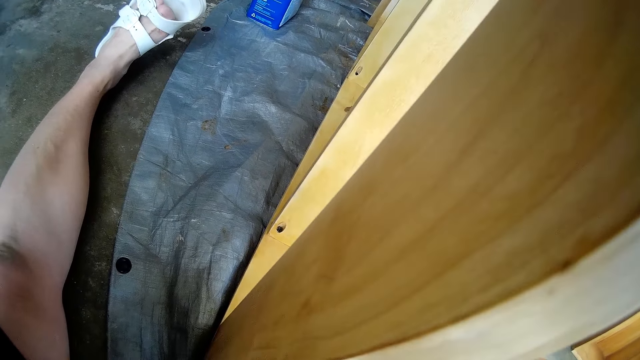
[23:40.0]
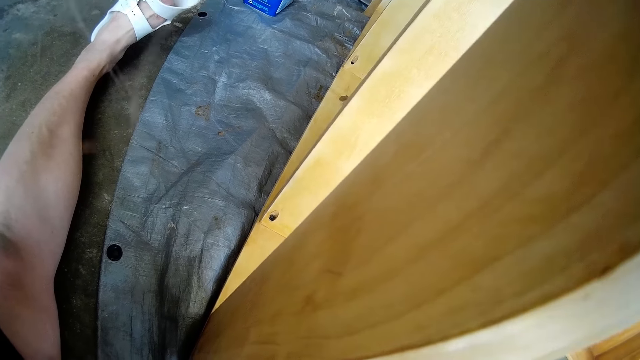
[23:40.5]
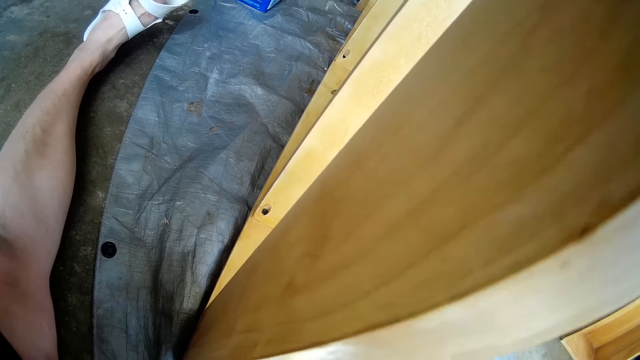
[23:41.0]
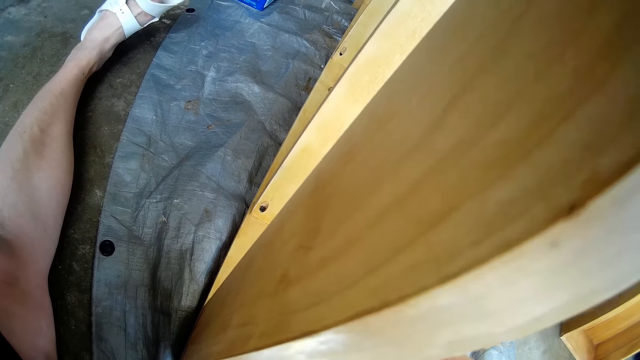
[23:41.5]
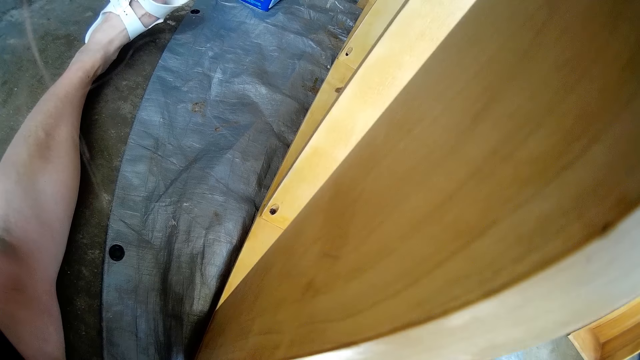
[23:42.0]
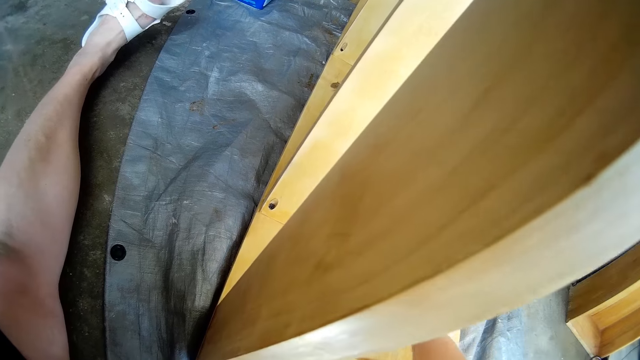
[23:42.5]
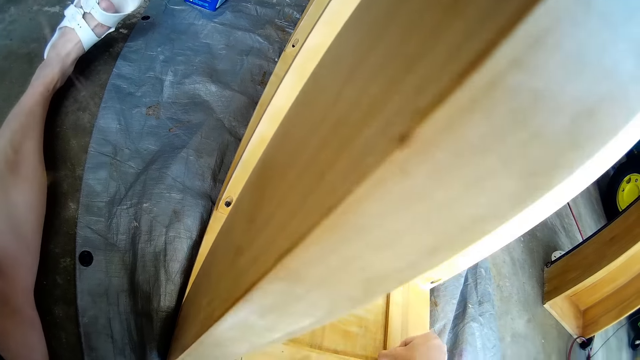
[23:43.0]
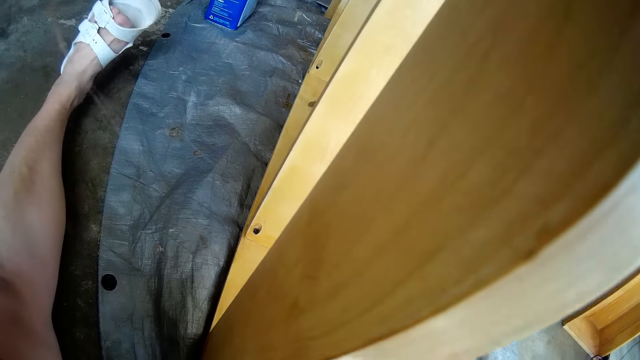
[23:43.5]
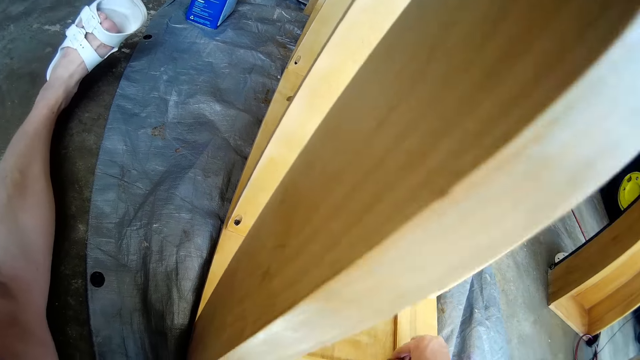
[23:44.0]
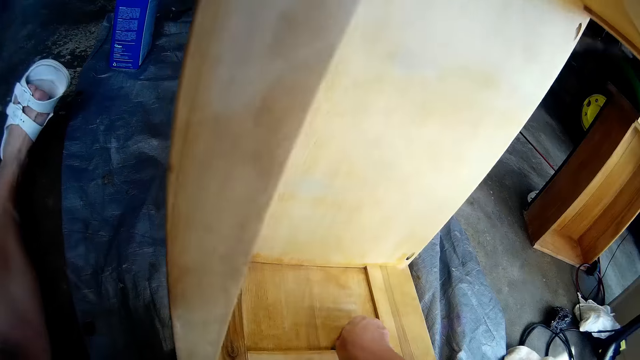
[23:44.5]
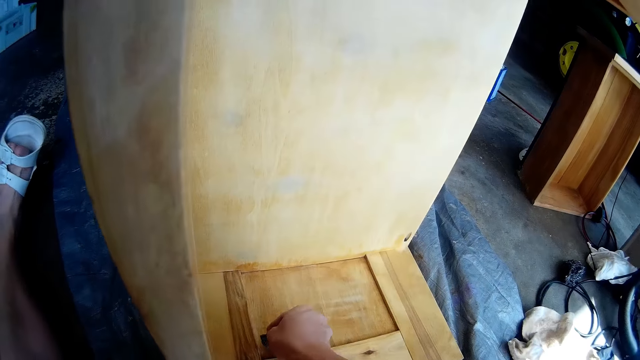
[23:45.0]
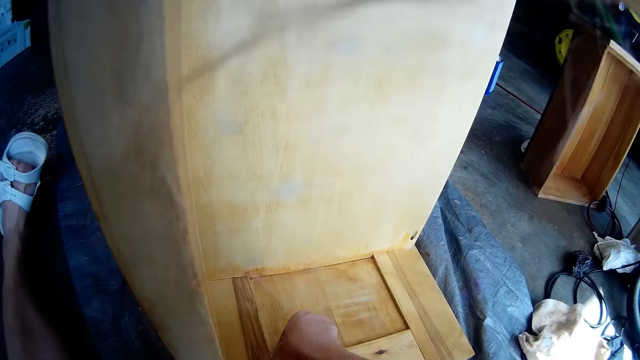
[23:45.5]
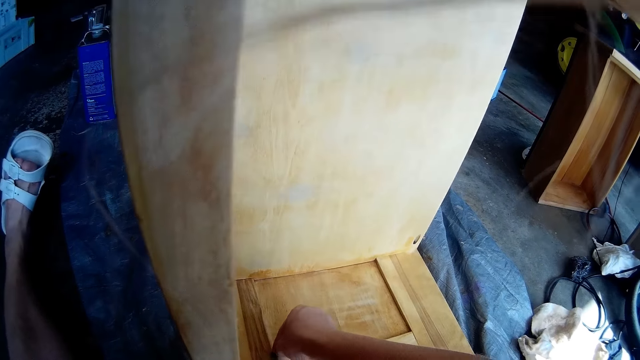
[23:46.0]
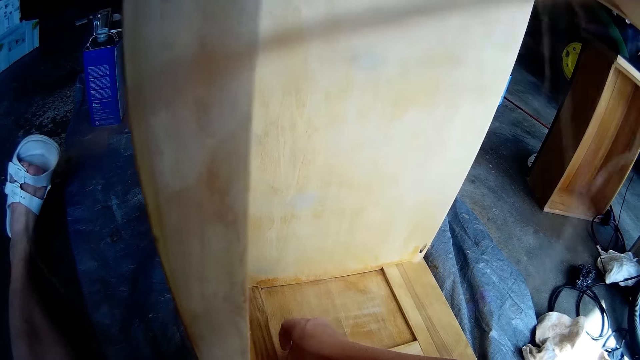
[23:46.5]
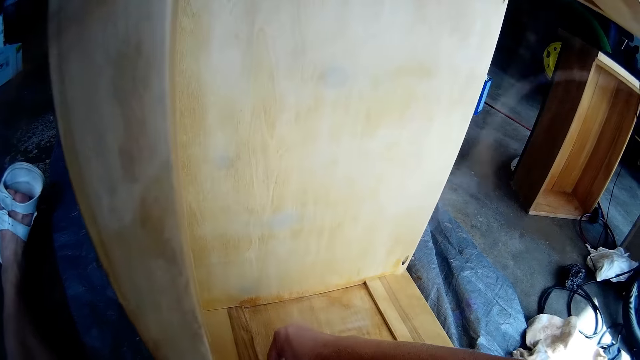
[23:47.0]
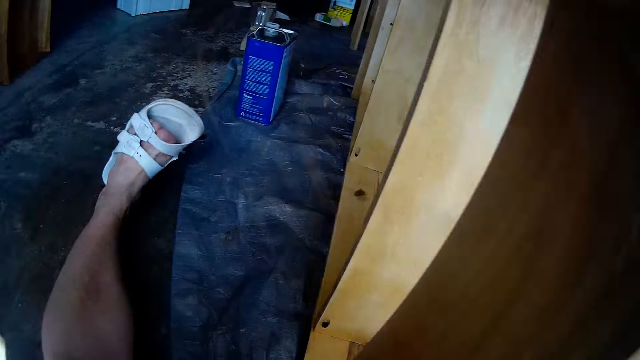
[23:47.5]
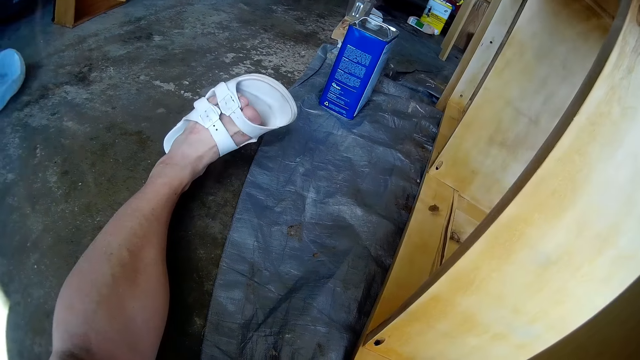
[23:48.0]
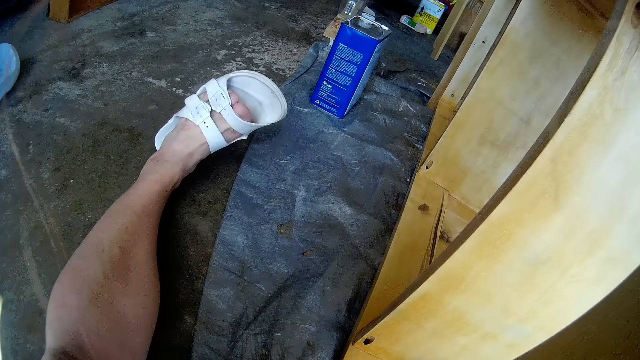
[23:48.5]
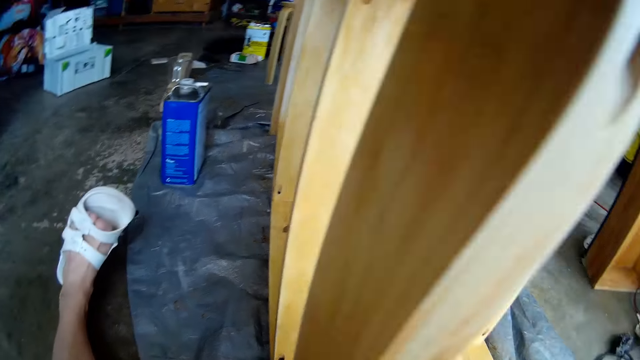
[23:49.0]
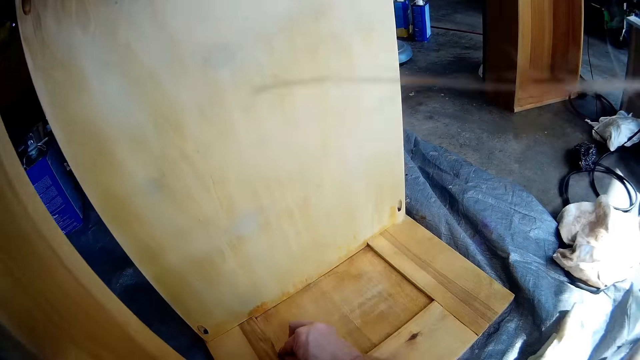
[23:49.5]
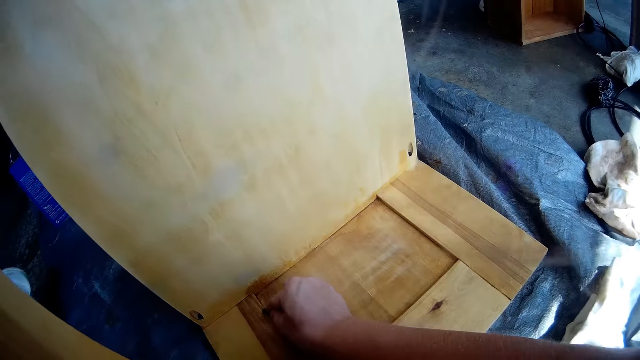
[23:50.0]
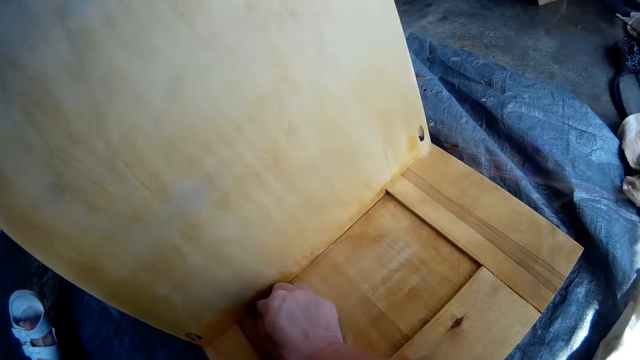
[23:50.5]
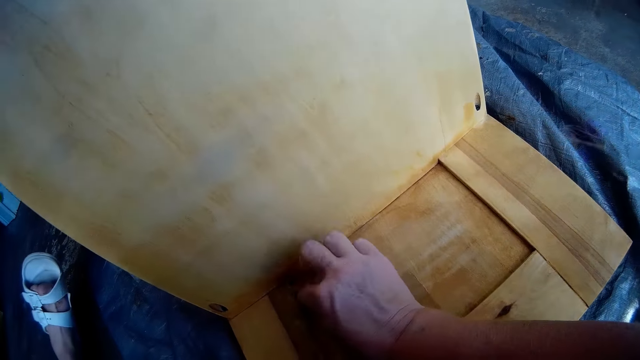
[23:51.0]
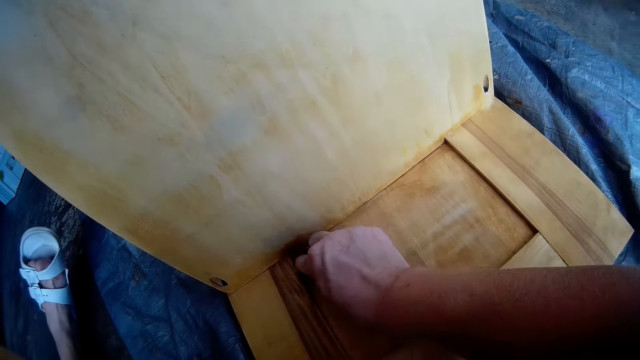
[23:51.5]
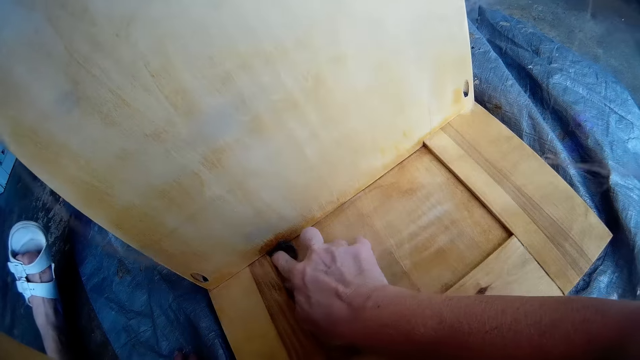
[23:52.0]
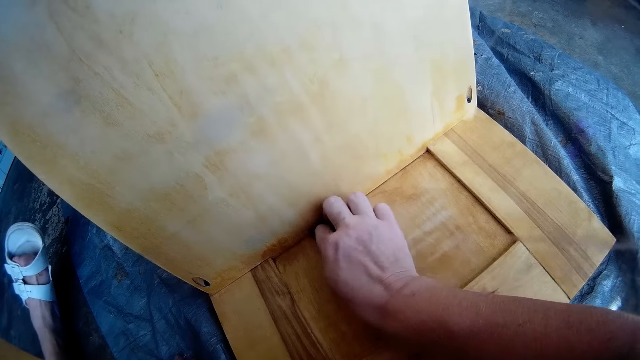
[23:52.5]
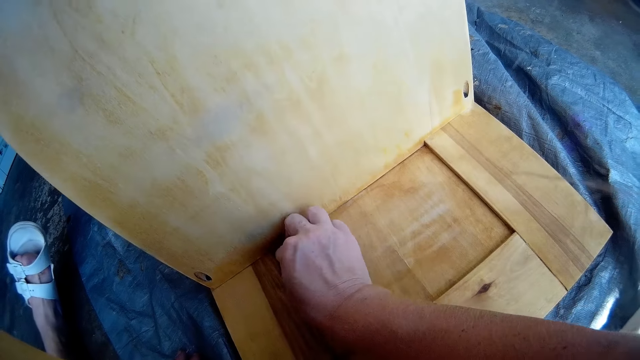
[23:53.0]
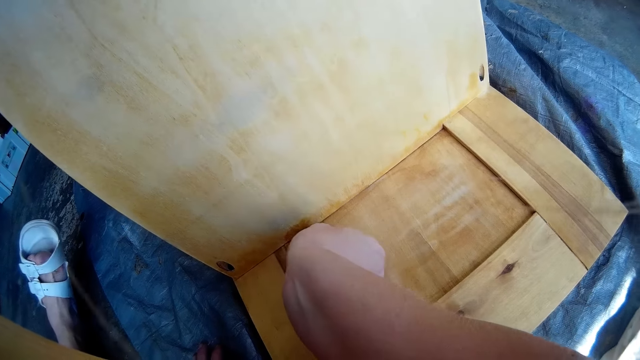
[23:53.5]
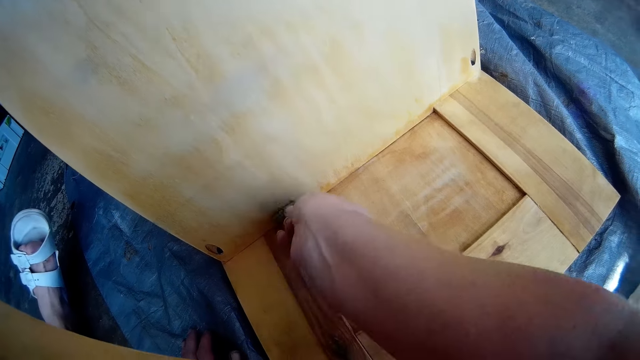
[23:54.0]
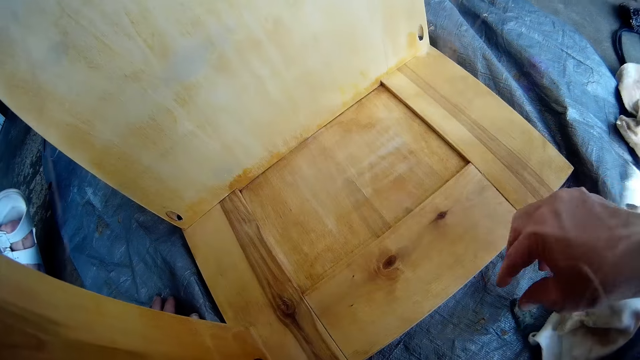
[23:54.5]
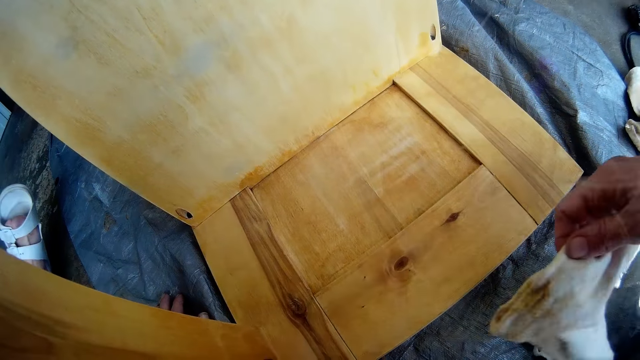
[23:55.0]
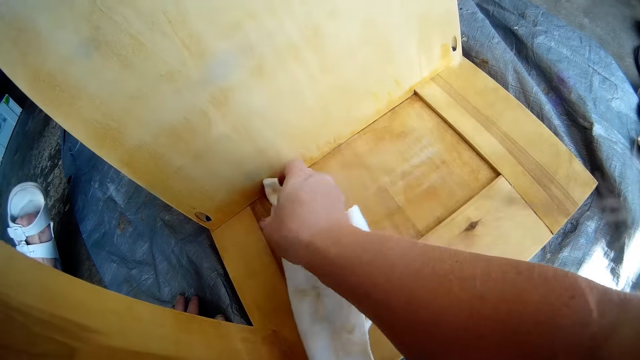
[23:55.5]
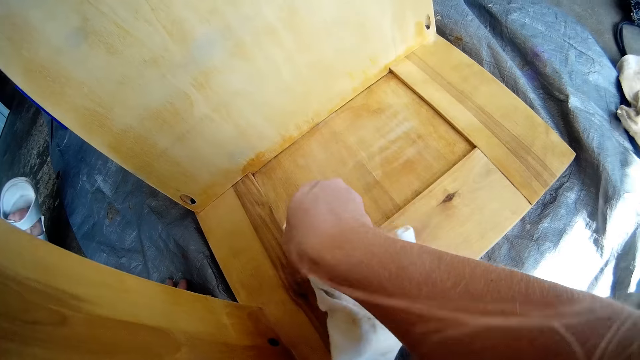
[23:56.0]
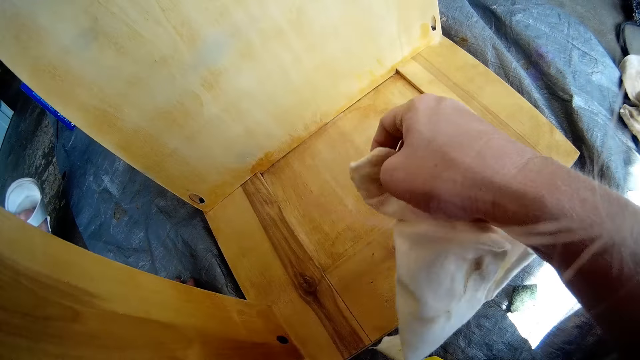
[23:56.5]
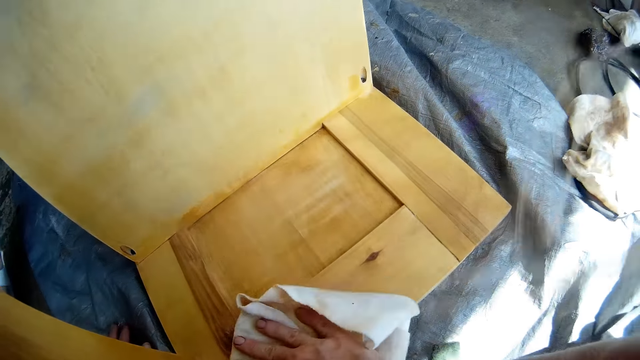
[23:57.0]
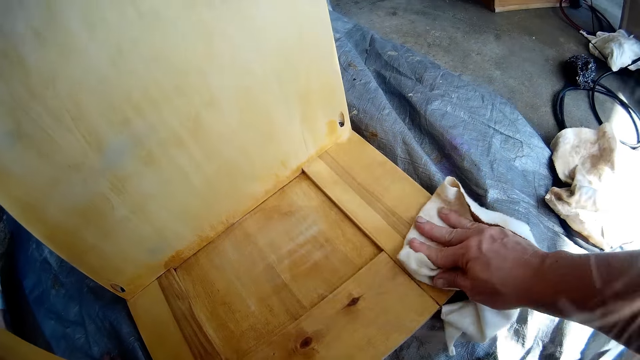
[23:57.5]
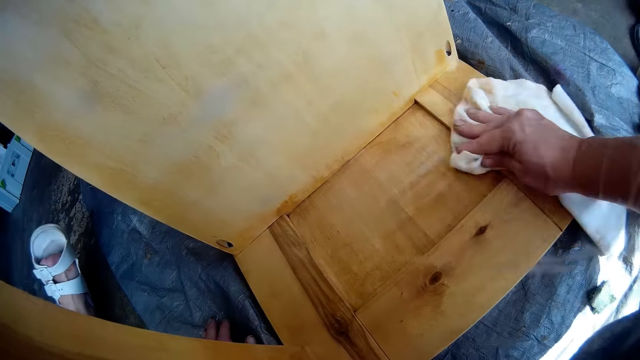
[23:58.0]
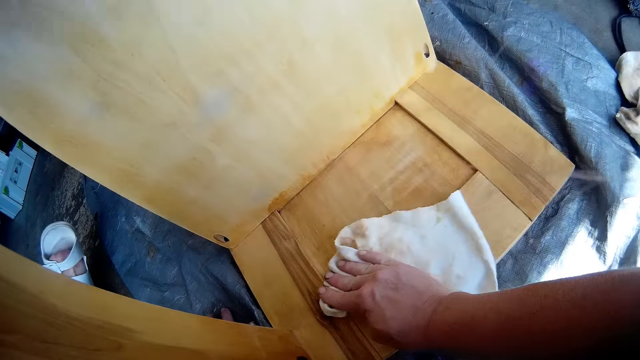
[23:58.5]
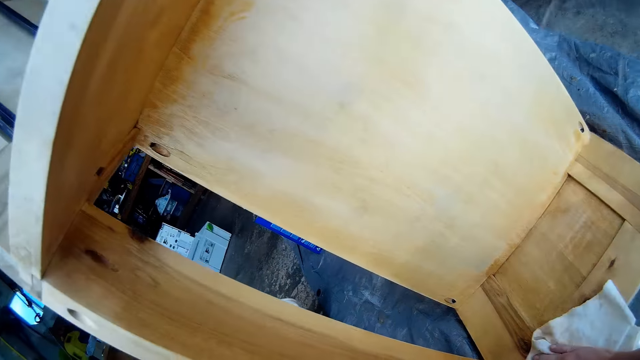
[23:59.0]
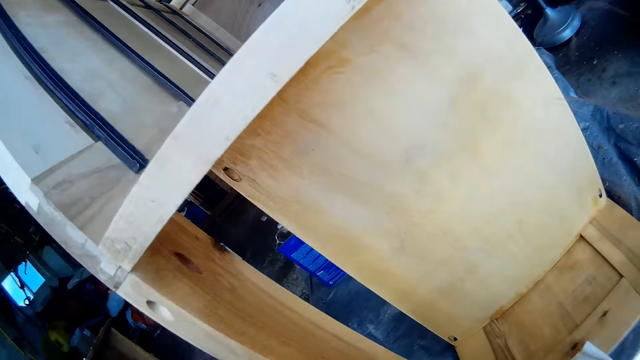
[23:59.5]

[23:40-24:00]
The camera wearer scrubs the wooden furniture with the sandpaper in his right hand. He scrubs the wooden furniture again. He drops the spray bottle on the polypropylene bag with his right hand. He picks up the cloth from the polypropylene bag with his right hand. He scrubs the wooden furniture with the cloth in his right hand.
